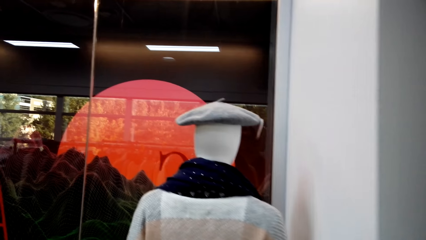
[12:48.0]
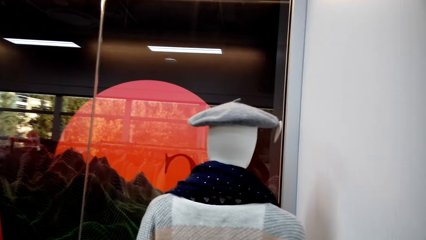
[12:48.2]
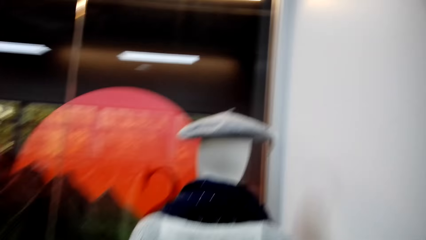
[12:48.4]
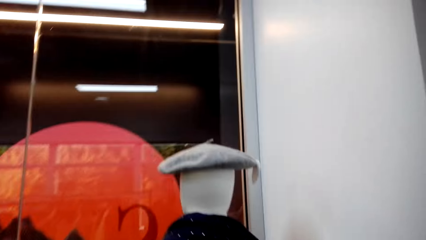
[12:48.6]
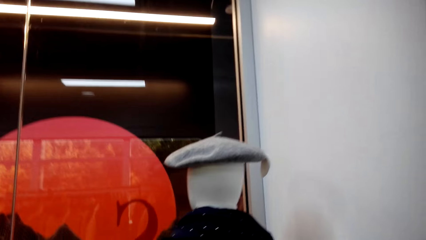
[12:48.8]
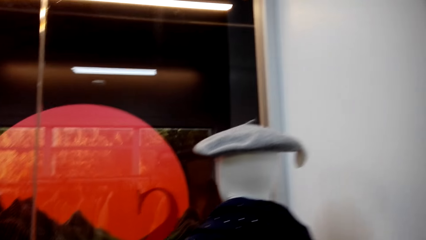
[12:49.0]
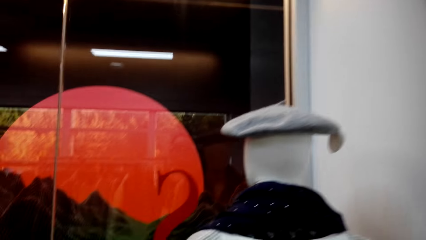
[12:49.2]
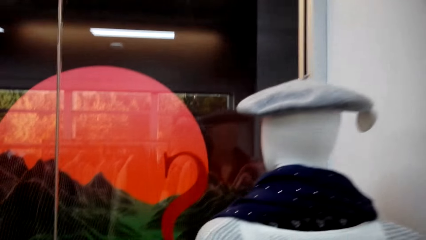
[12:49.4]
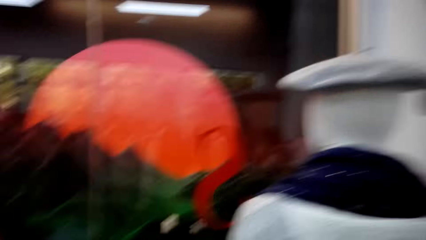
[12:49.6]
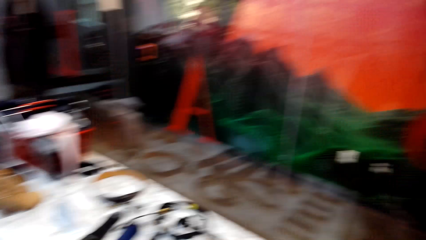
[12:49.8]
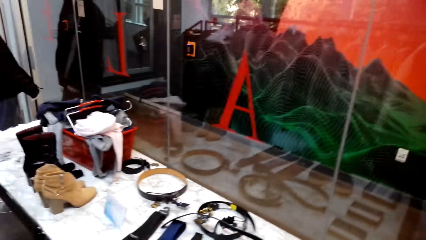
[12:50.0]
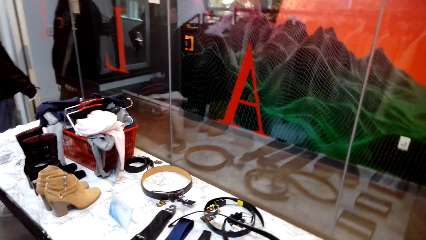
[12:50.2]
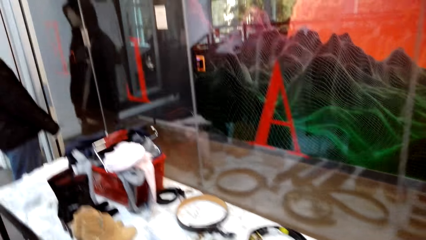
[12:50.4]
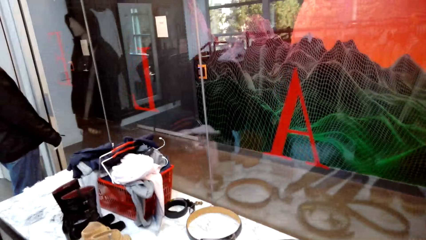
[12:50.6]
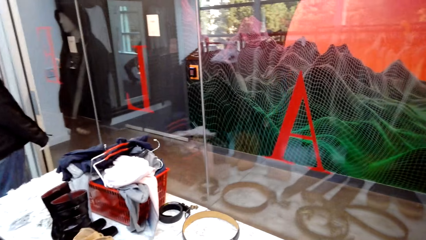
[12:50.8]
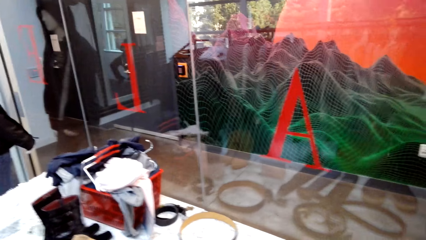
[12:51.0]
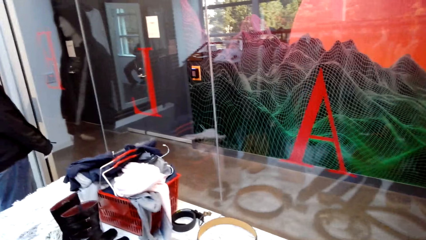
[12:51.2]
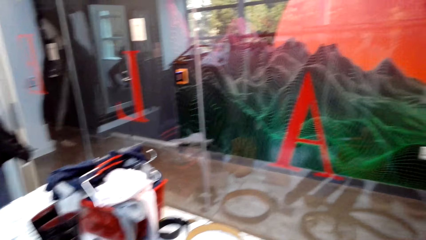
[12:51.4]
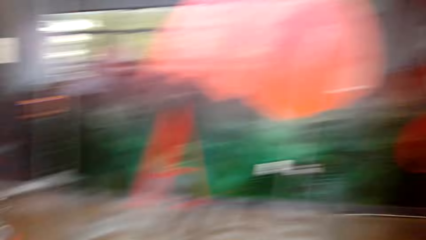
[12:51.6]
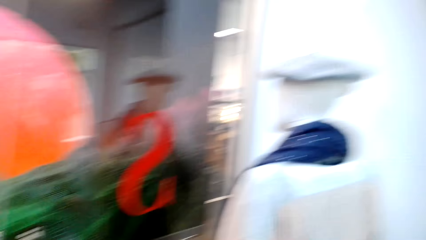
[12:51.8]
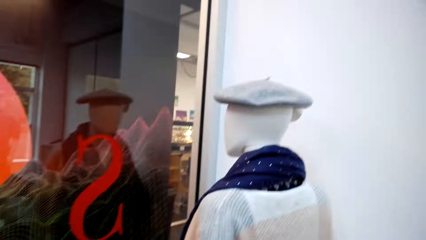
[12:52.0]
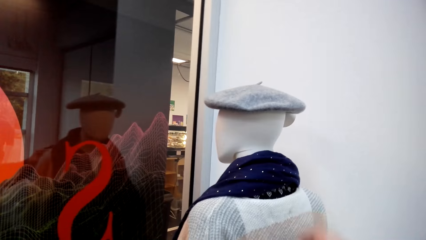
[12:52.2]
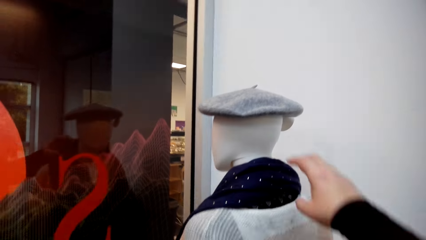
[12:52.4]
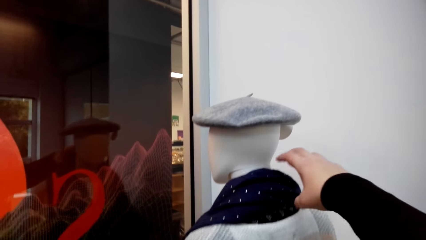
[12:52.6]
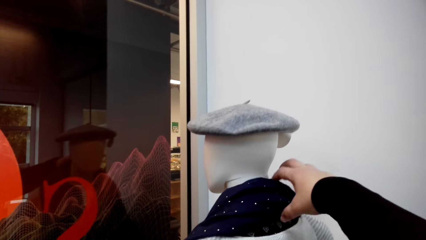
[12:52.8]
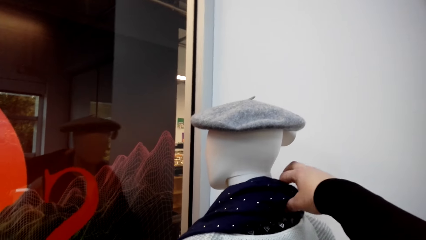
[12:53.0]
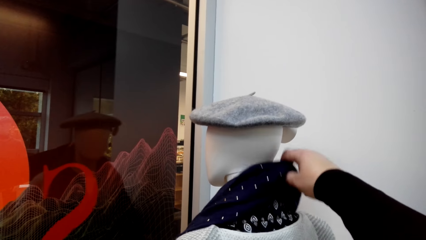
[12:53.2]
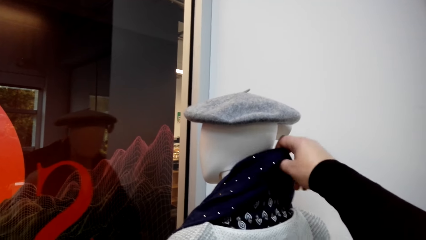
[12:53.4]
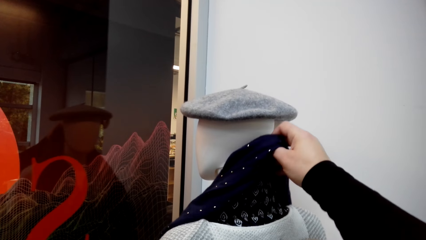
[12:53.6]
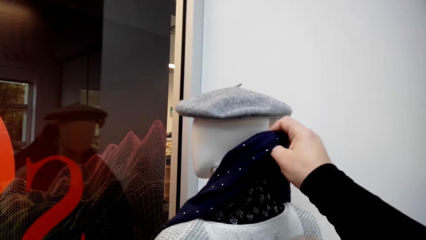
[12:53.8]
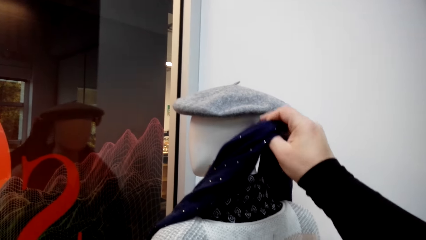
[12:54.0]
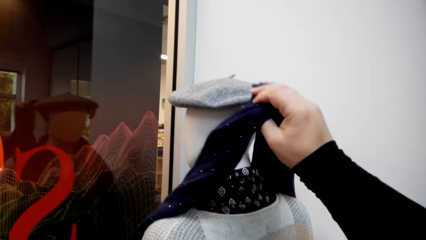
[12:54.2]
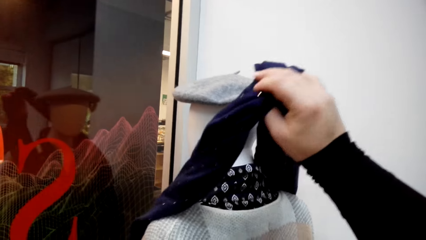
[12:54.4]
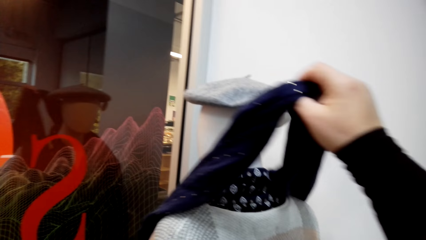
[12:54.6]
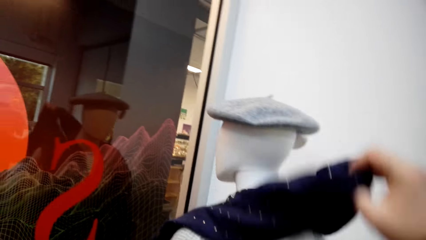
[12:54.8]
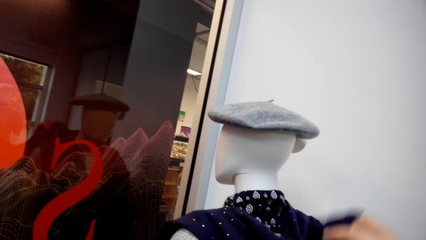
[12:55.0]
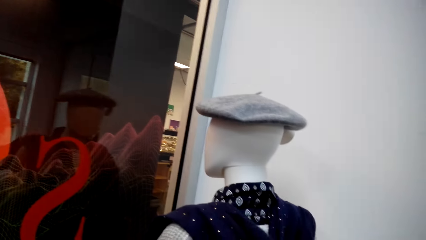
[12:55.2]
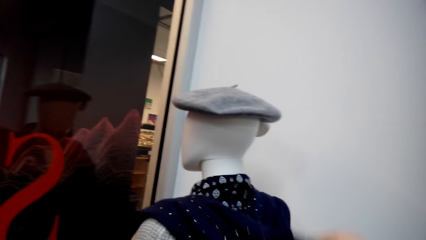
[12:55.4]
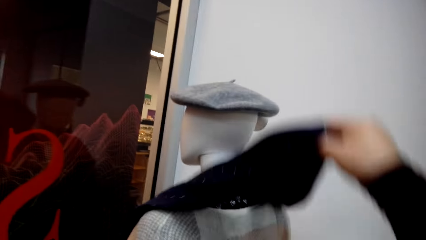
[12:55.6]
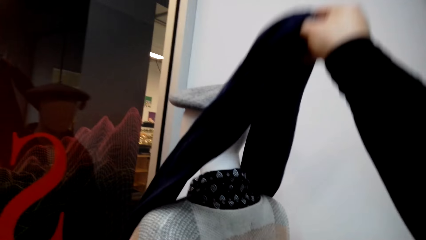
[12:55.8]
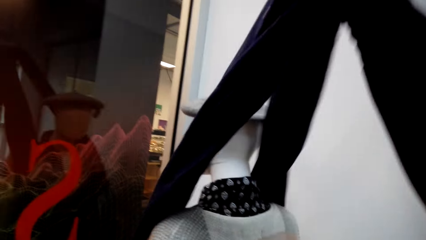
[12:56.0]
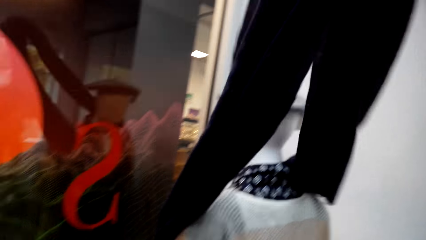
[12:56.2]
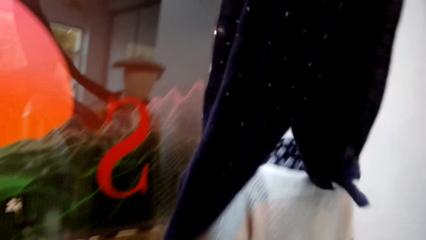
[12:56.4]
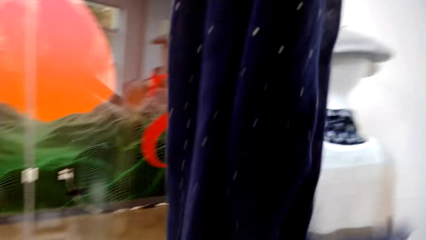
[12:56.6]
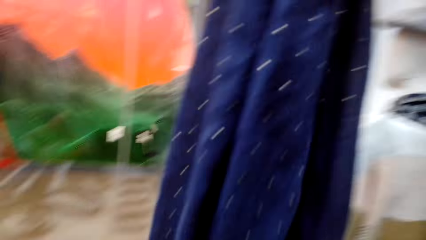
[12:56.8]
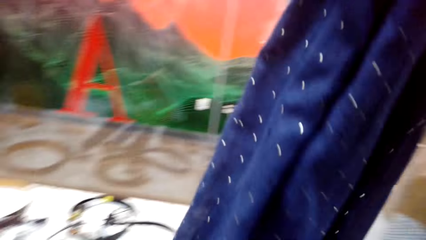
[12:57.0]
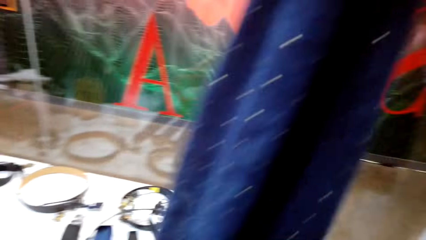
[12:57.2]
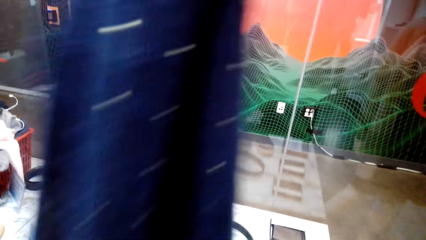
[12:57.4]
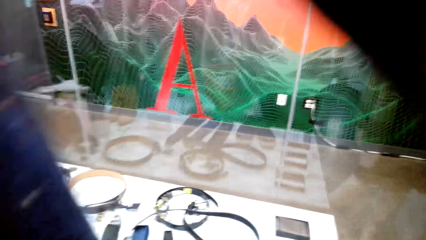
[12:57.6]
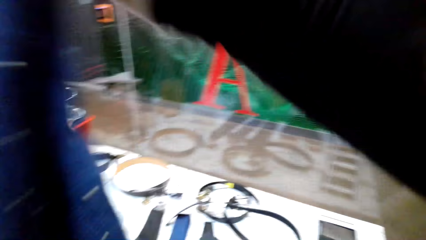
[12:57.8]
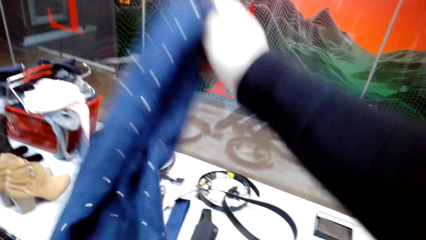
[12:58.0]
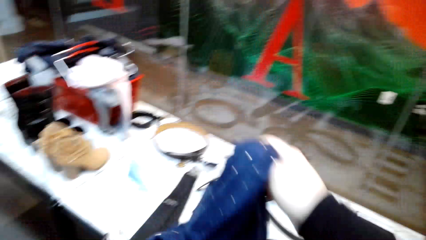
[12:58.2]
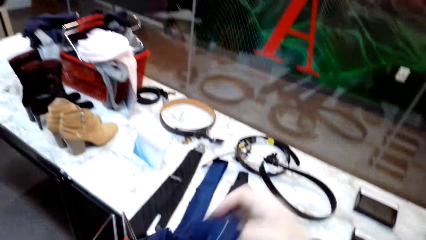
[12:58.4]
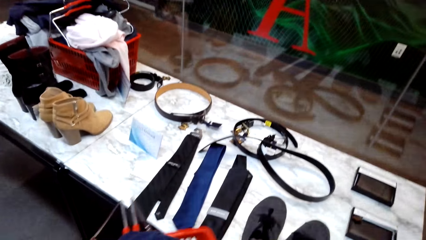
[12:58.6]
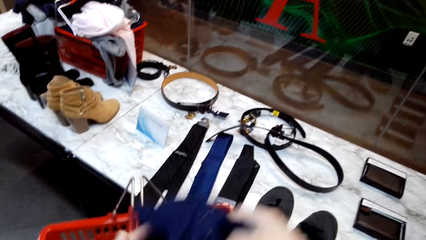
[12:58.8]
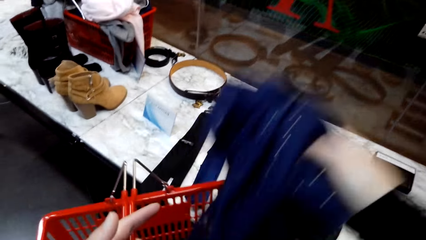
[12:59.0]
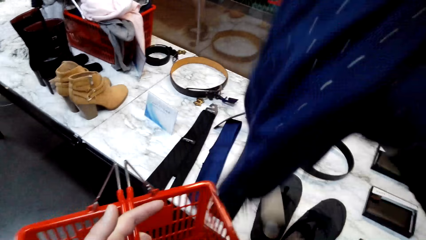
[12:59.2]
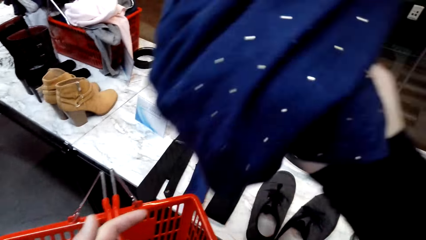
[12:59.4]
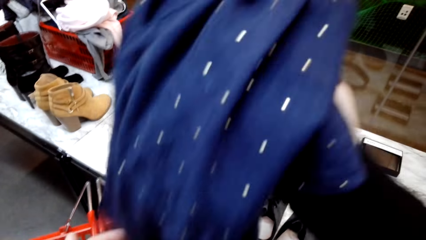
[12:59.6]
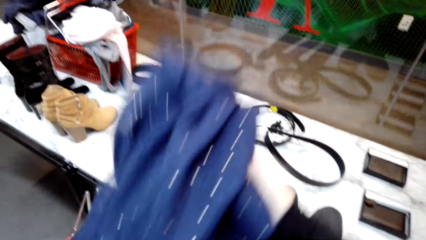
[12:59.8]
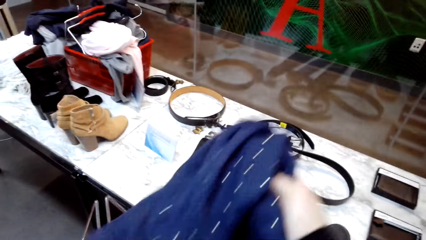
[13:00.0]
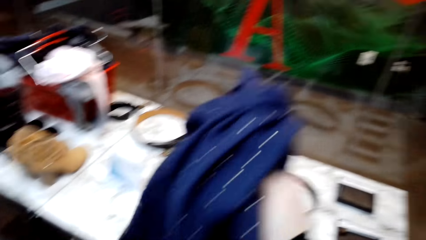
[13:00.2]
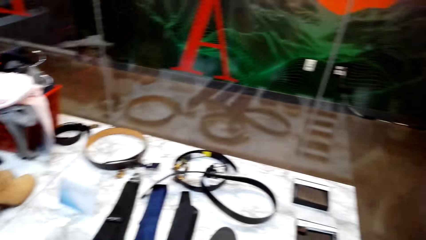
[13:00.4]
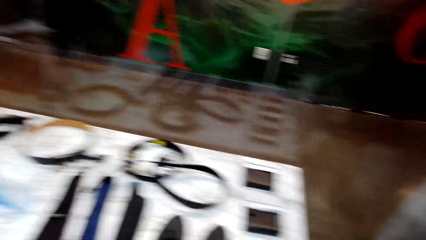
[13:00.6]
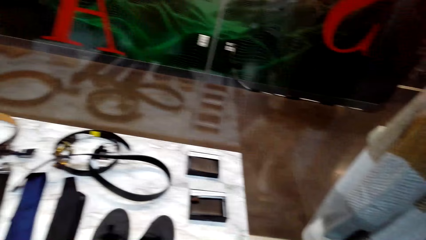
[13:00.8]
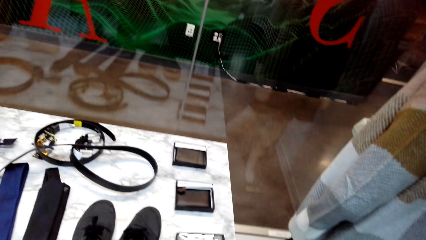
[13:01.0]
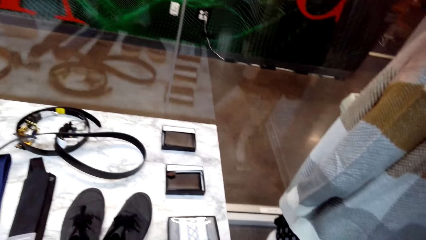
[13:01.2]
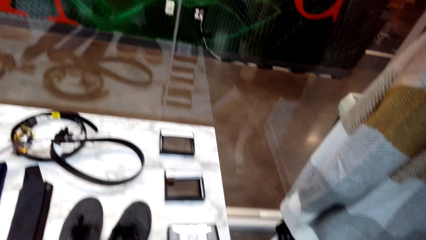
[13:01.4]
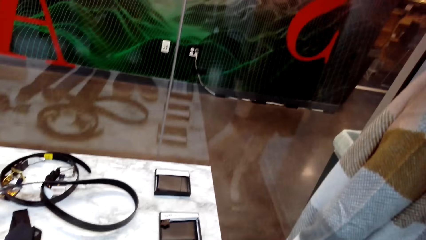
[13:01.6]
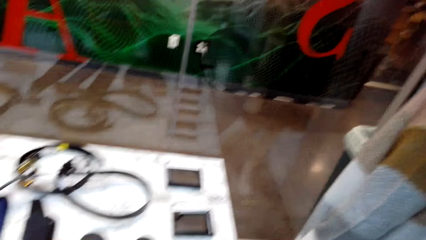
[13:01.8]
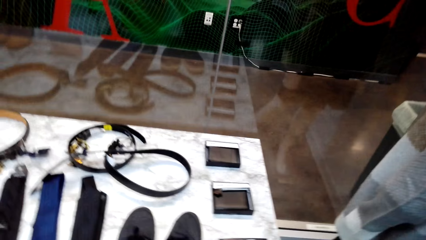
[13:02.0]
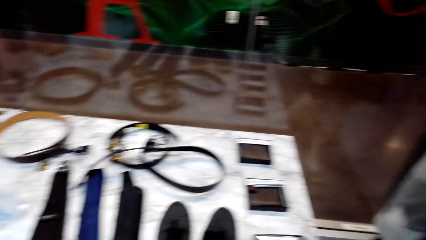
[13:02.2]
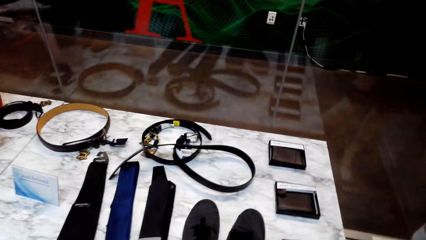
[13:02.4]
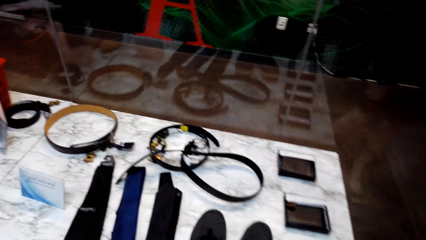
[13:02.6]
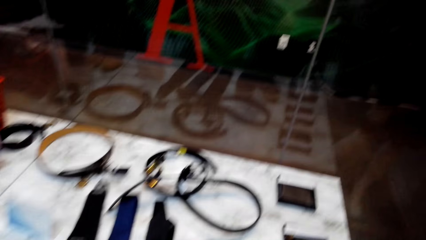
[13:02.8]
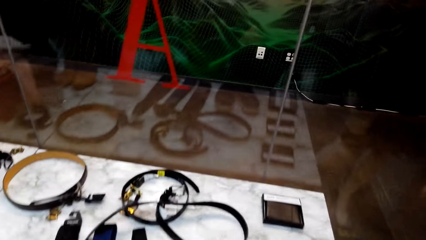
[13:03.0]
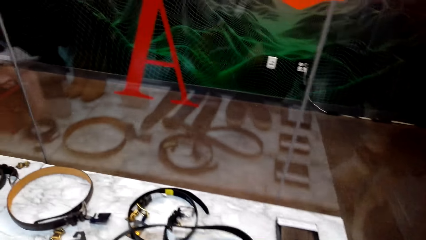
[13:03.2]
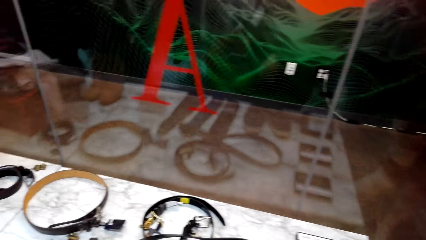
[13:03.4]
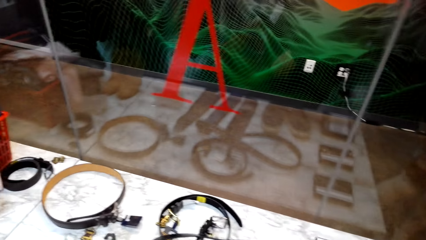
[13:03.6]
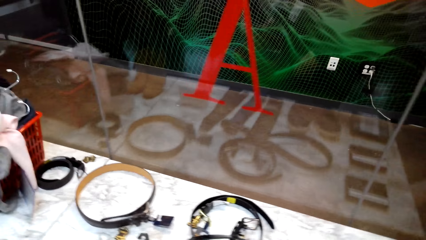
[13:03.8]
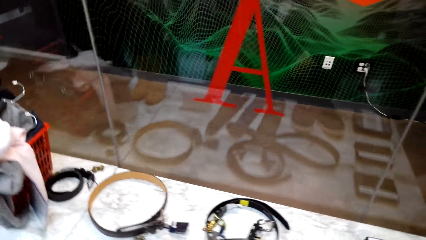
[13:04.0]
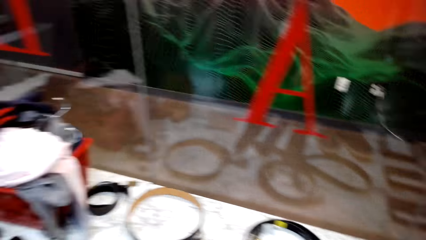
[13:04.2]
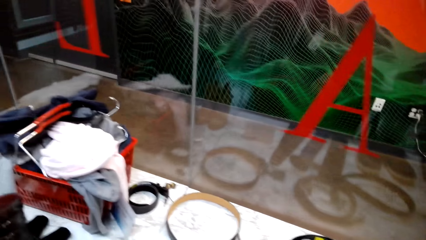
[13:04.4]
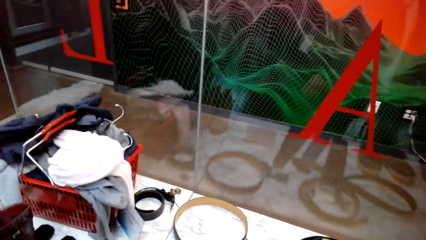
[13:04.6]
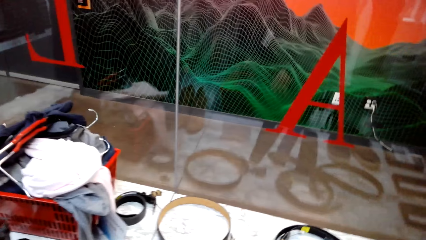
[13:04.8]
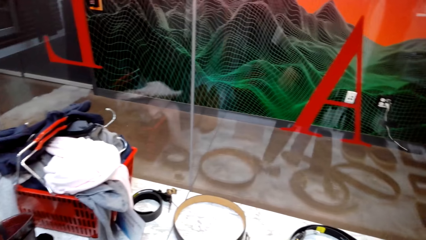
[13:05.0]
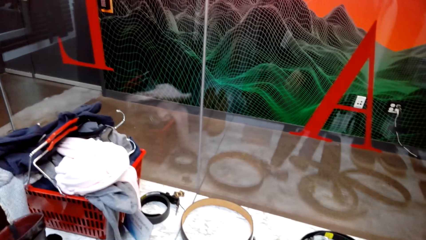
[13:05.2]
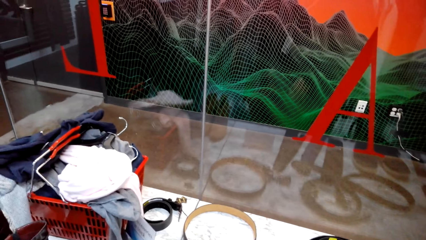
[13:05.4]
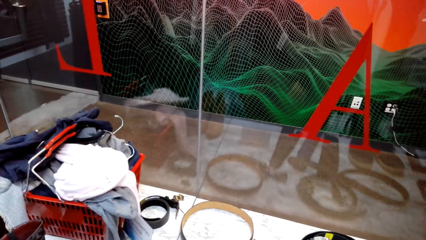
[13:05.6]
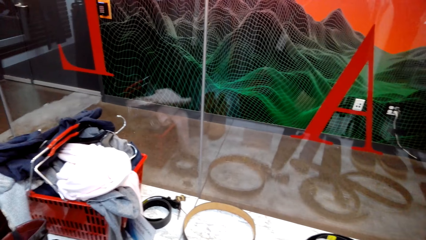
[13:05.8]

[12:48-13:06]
The camera wearer walks in the clothes shop. They touch the shawl or scarf on the dummy's neck. They pick the scarf. They look at the scarf. They put the shawl in the shopping basket. They look at the belts.
